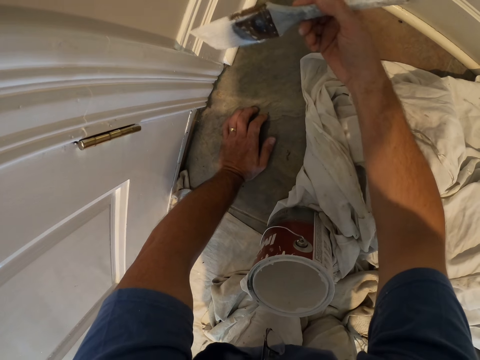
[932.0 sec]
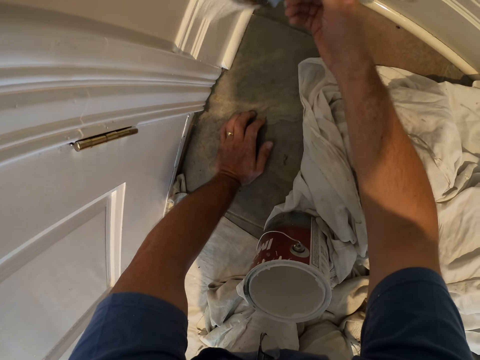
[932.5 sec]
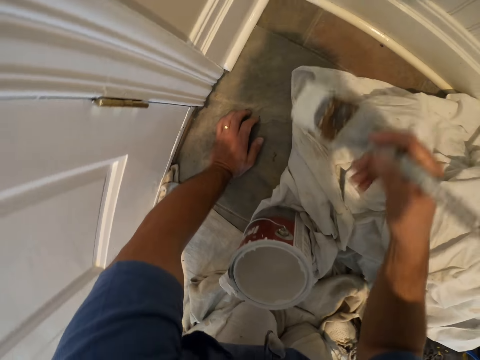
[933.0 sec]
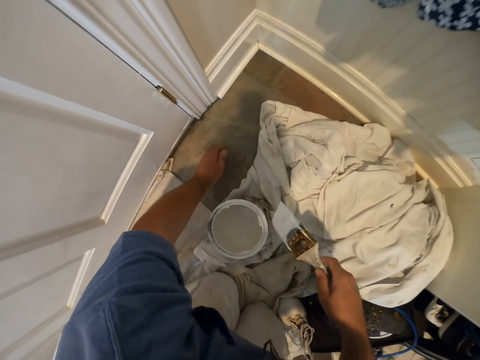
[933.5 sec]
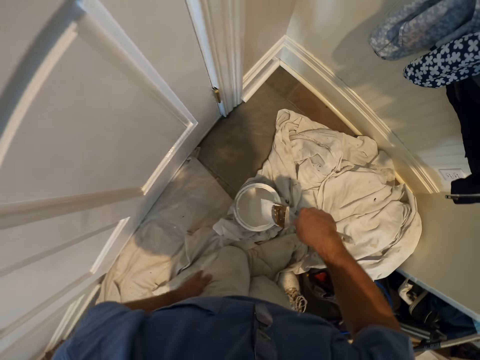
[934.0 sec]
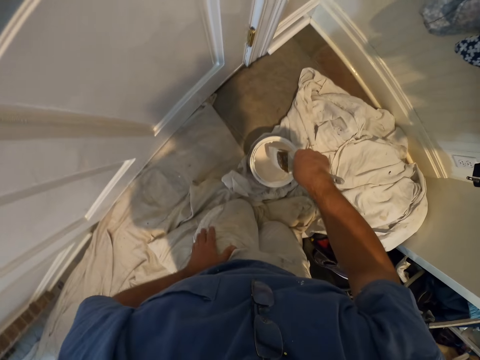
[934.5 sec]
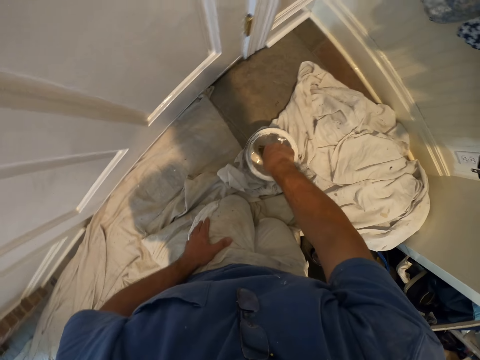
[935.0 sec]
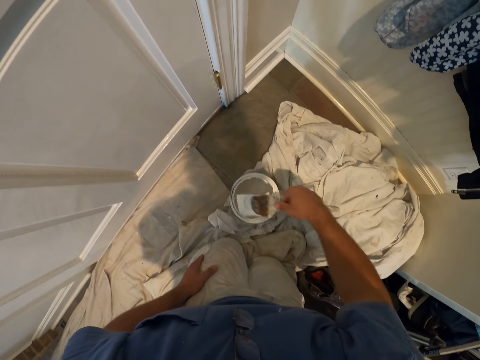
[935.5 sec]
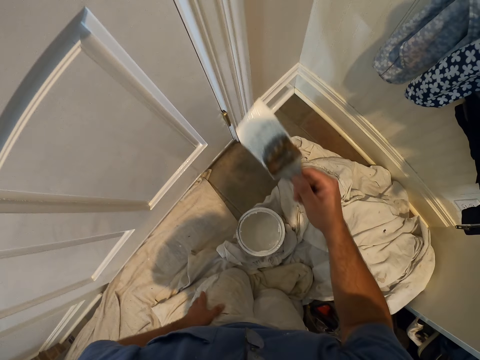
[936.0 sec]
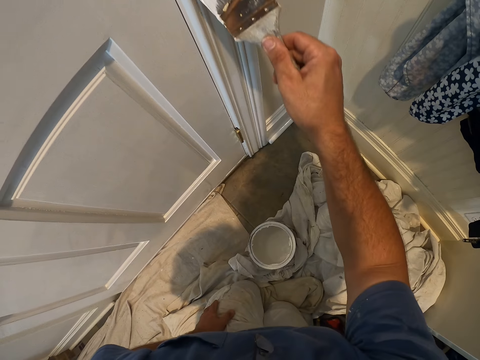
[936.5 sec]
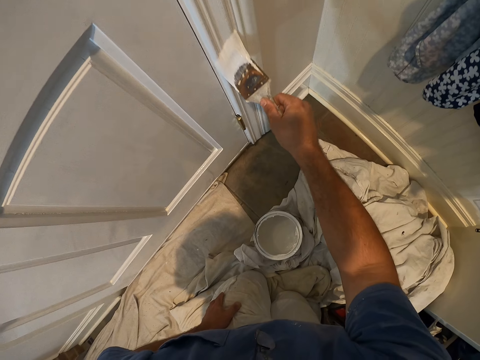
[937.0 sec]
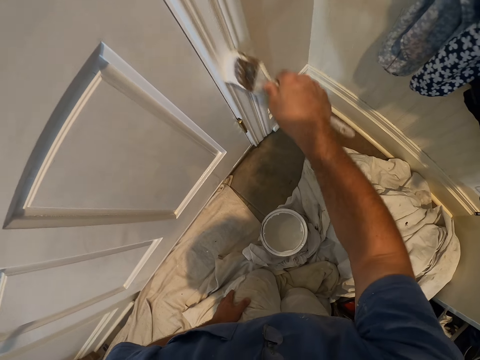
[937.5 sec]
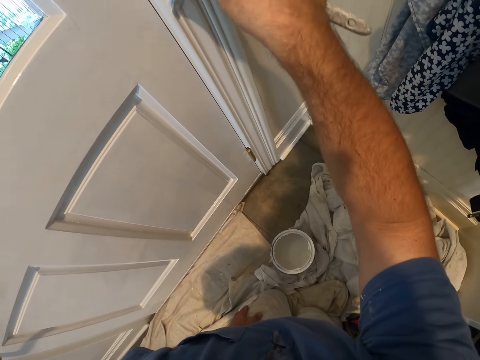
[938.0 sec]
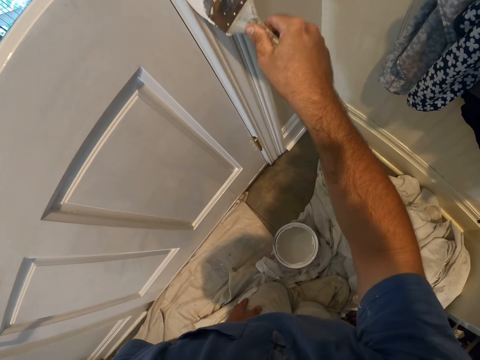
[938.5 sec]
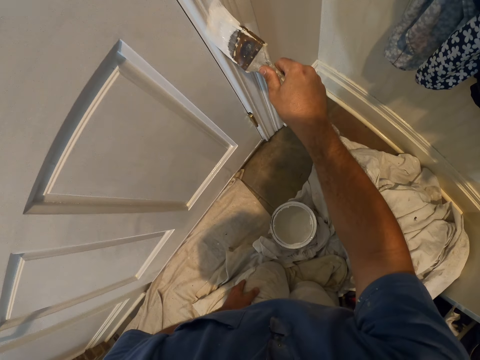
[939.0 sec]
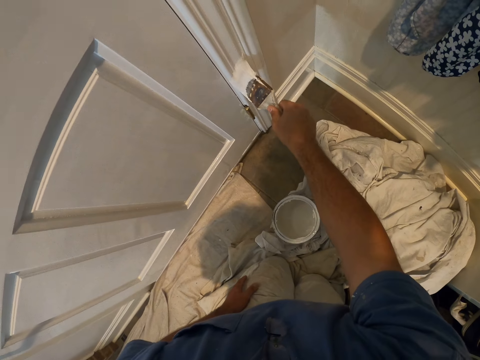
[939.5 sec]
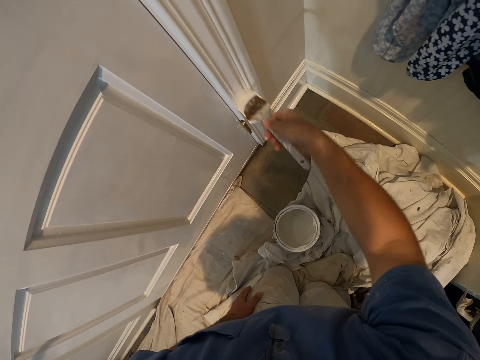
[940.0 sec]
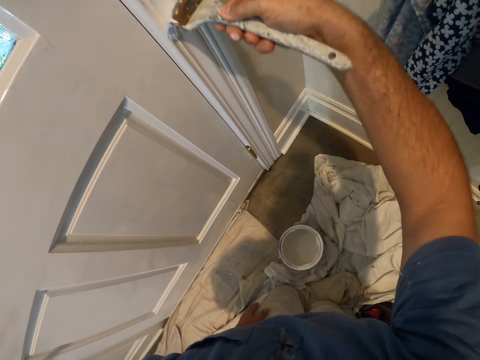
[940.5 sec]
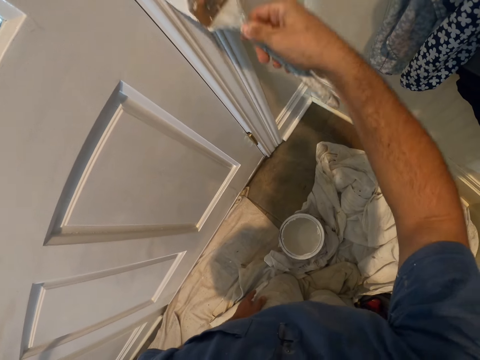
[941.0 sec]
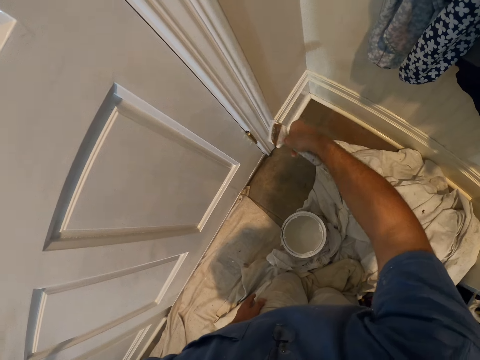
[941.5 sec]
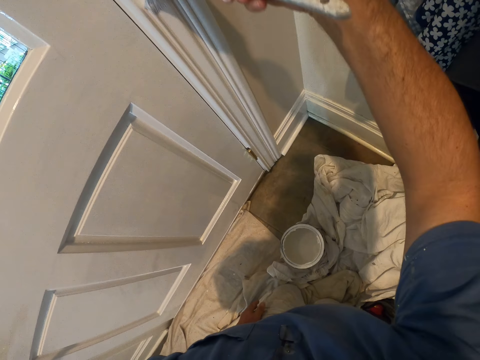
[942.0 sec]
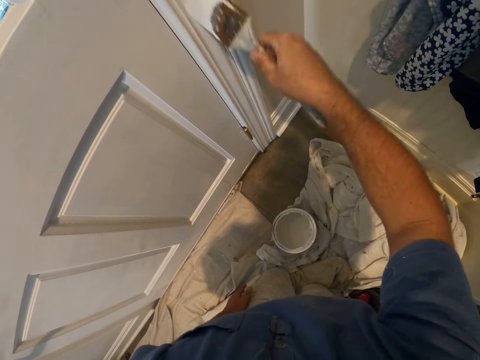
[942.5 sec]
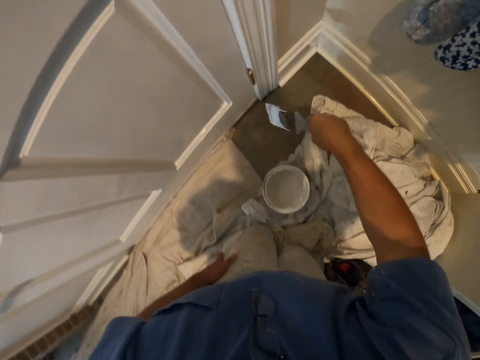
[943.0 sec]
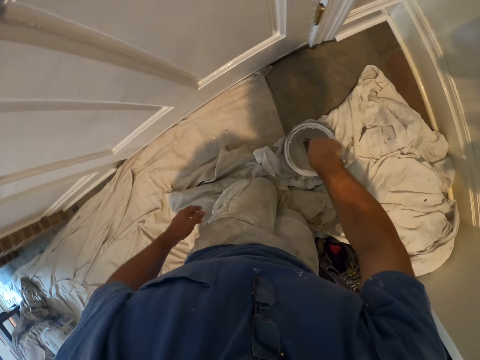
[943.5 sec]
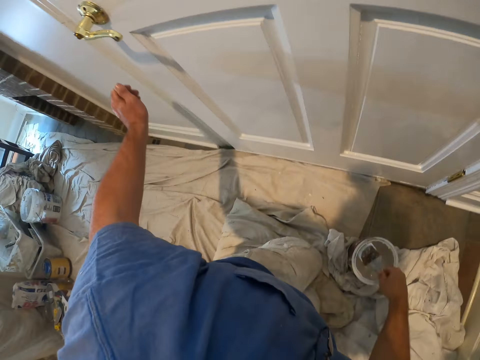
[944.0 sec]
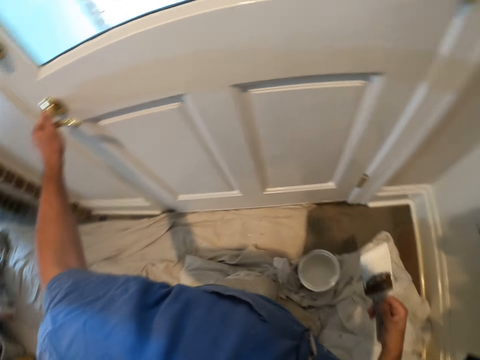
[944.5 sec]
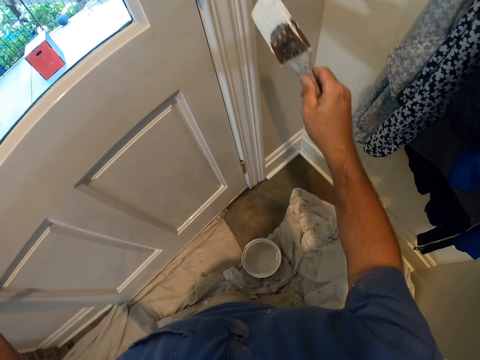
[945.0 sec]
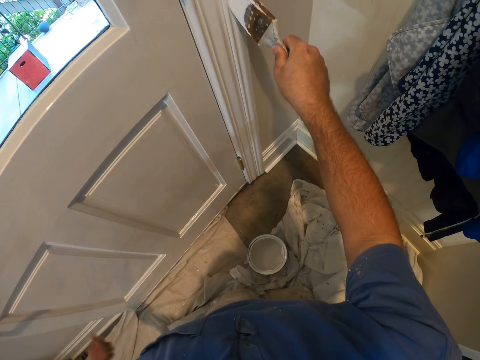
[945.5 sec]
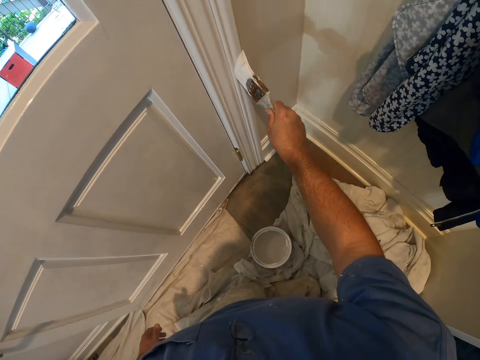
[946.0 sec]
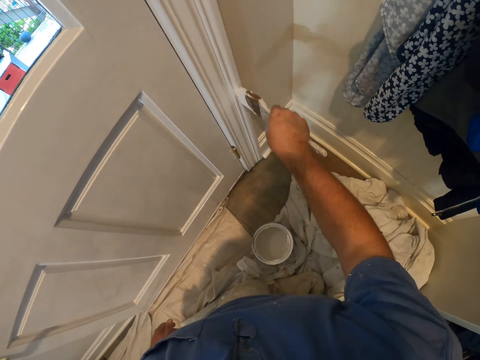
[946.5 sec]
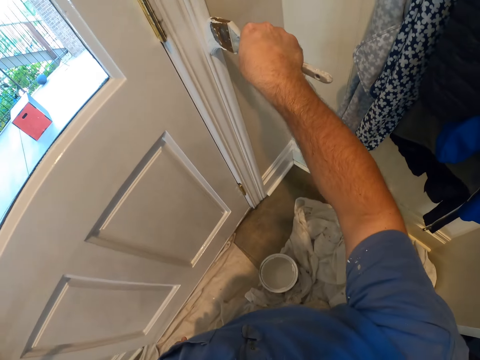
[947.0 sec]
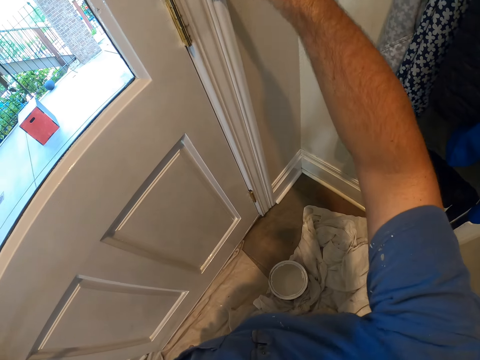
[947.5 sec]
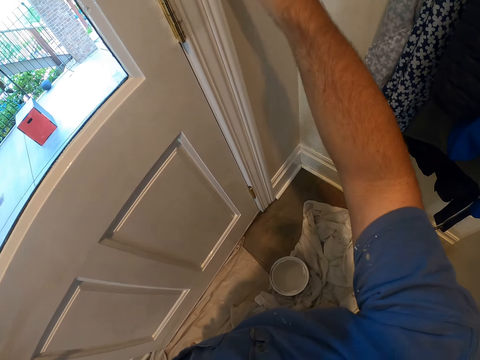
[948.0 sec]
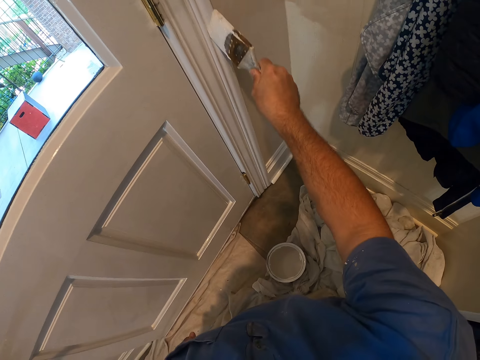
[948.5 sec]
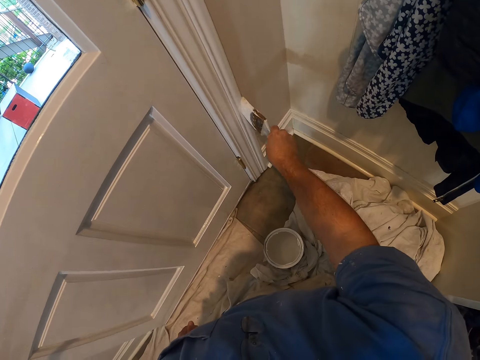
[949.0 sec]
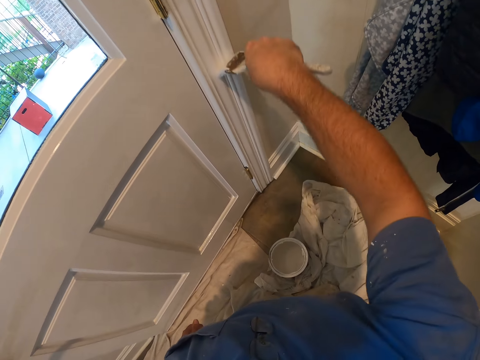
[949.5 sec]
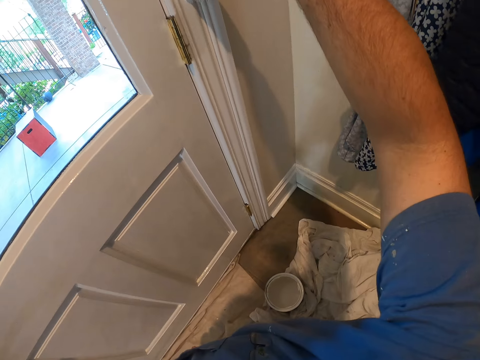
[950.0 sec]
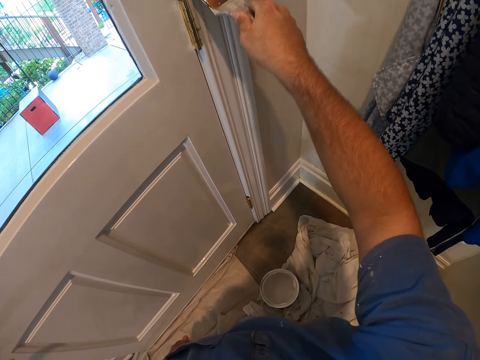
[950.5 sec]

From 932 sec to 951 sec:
The camera wearer removes his left hand from the floor. He dips the paint brush into the bucket of paint on the floor. He paints the door frame with the paint brush. He dips the paint brush into the bucket of paint on the floor. He holds the door handle with his left hand. He continues painting the door frame with the paint brush.

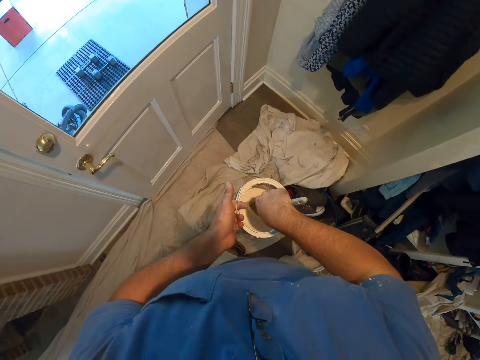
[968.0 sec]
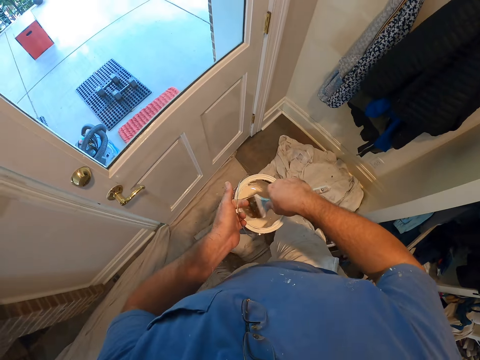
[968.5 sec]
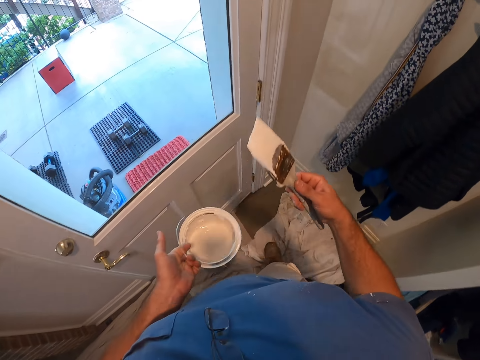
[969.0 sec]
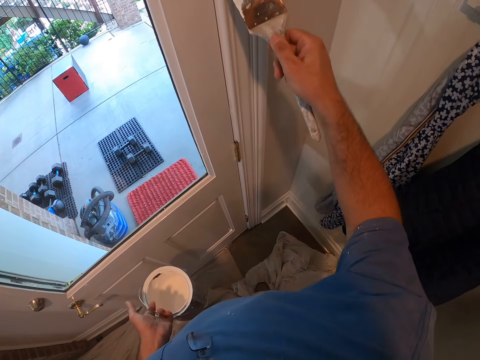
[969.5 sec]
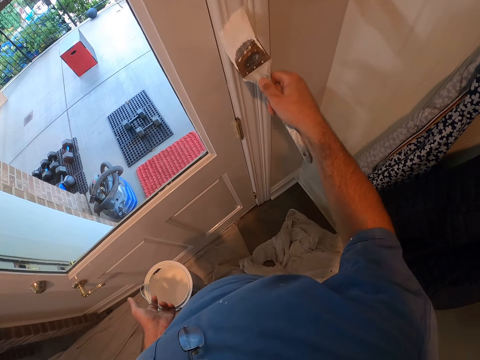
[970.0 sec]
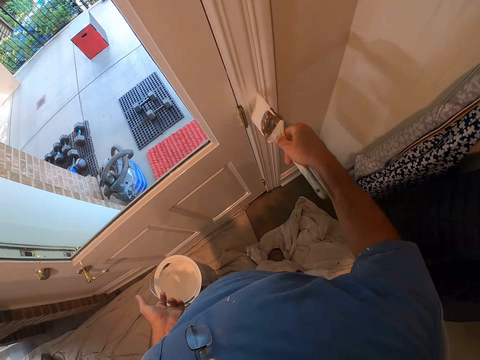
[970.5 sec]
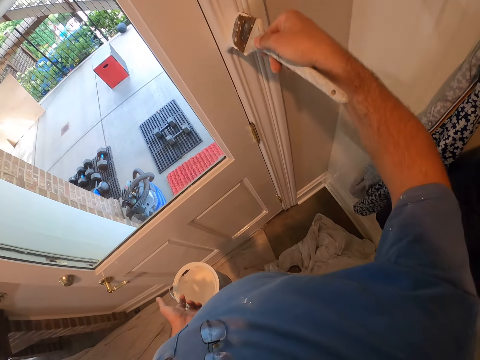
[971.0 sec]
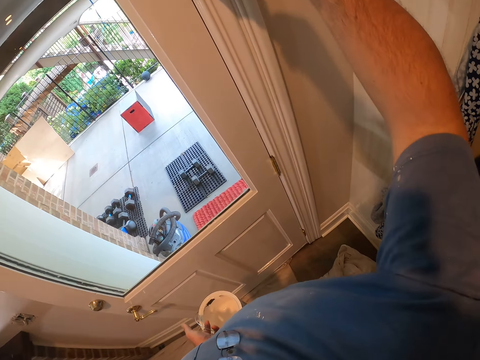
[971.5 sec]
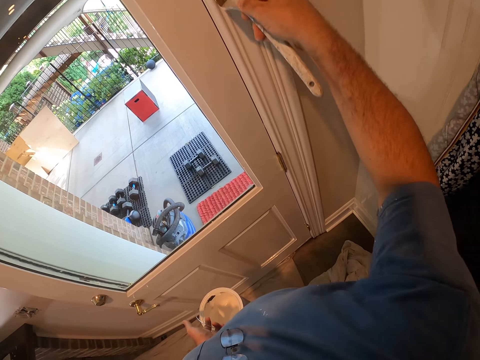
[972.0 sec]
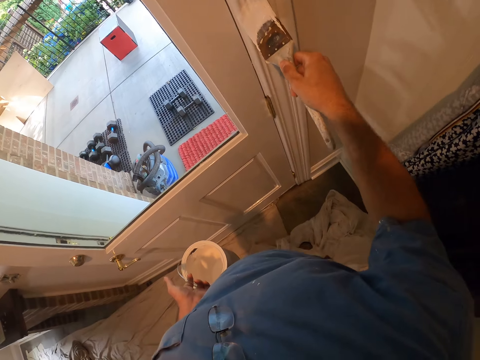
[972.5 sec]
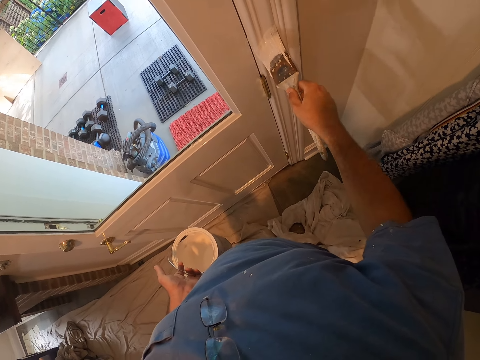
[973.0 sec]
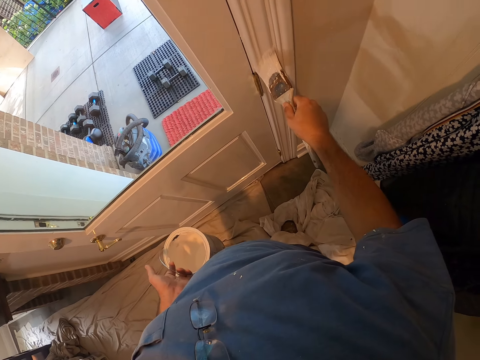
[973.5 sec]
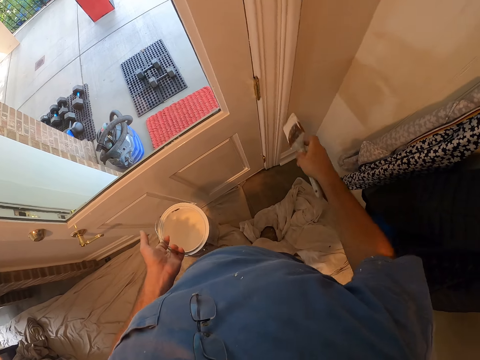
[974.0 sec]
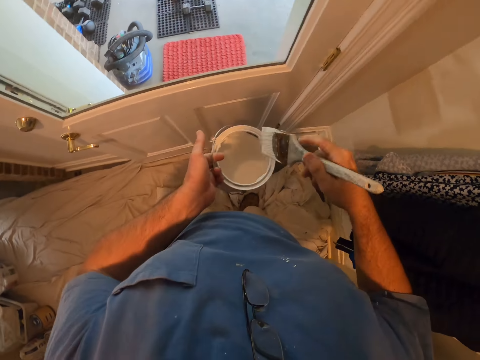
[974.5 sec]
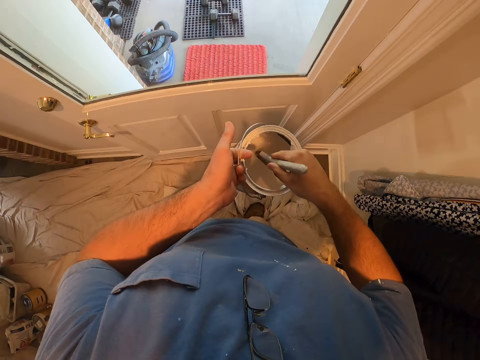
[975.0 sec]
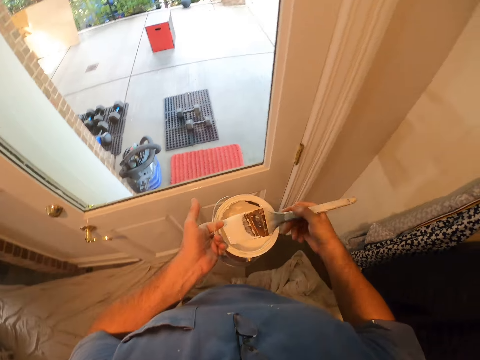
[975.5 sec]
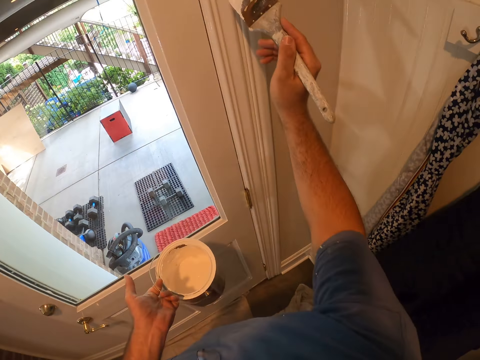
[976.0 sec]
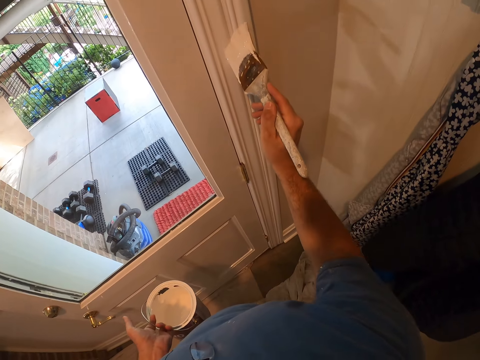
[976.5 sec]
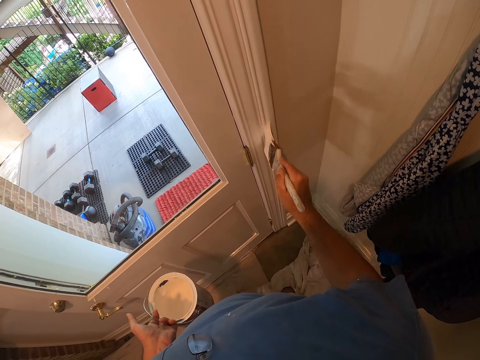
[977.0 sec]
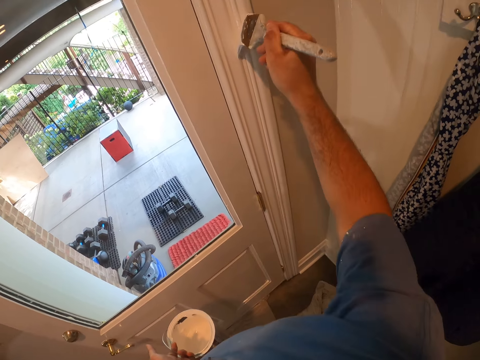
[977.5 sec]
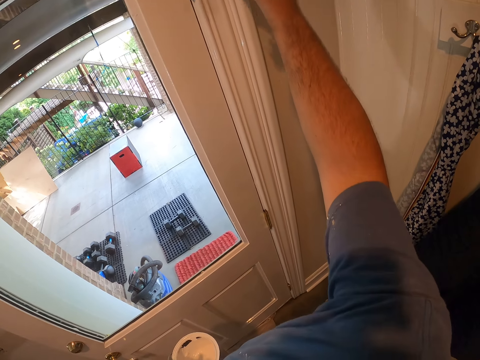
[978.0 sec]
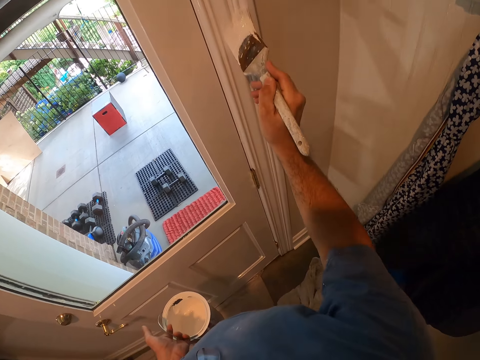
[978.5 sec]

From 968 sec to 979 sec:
The camera wearer dips the paint brush into the bucket of paint. They continue painting the door frame with the paint brush. They dip the paint brush into the bucket of paint. They continue painting the door frame with the paint brush.
